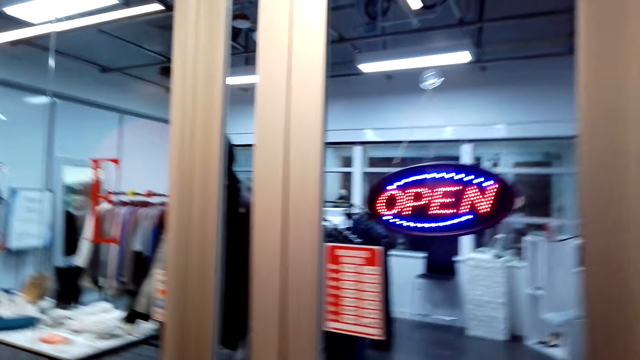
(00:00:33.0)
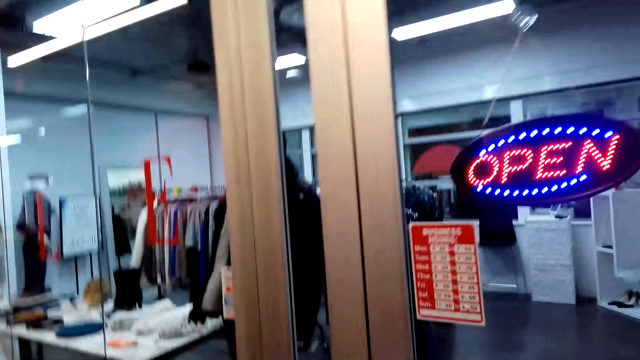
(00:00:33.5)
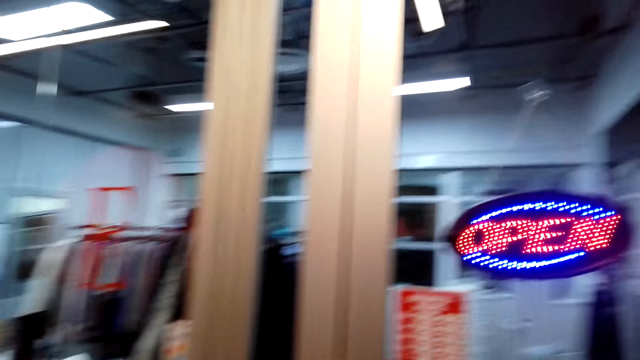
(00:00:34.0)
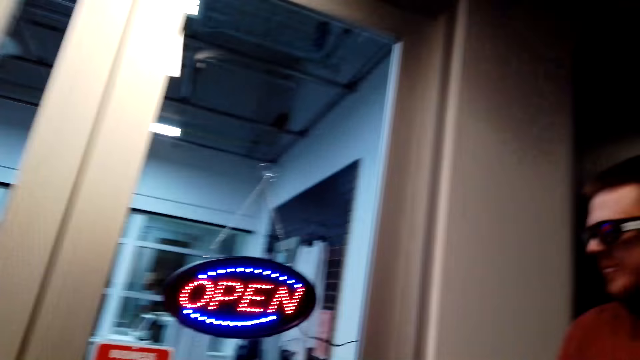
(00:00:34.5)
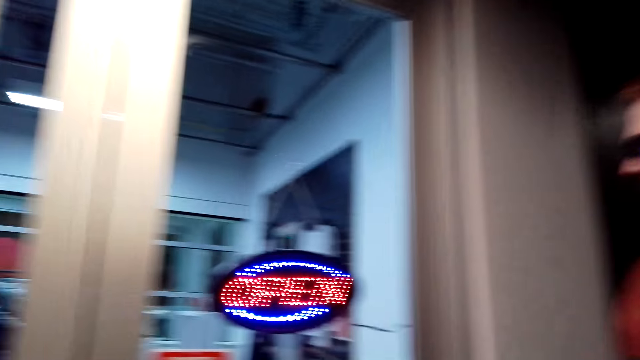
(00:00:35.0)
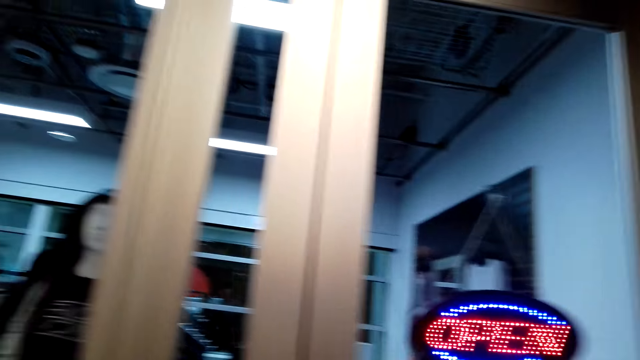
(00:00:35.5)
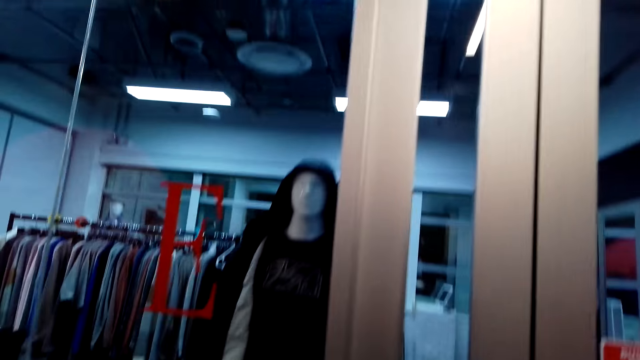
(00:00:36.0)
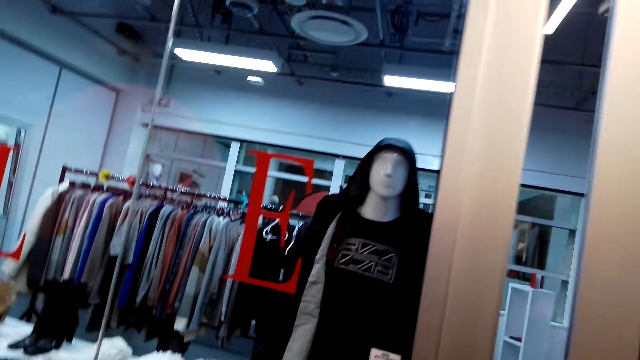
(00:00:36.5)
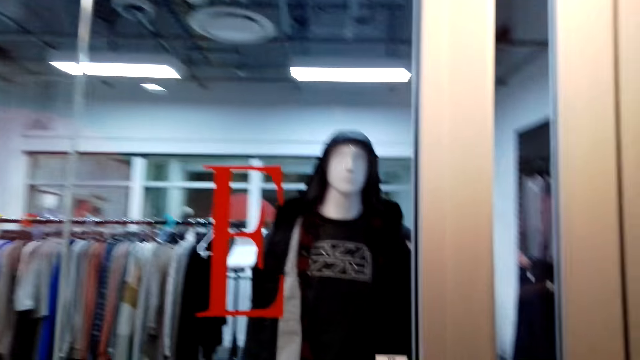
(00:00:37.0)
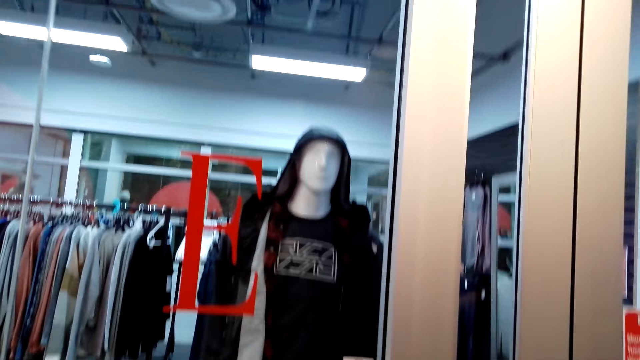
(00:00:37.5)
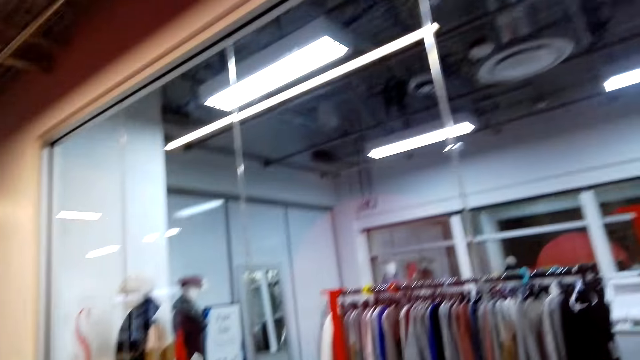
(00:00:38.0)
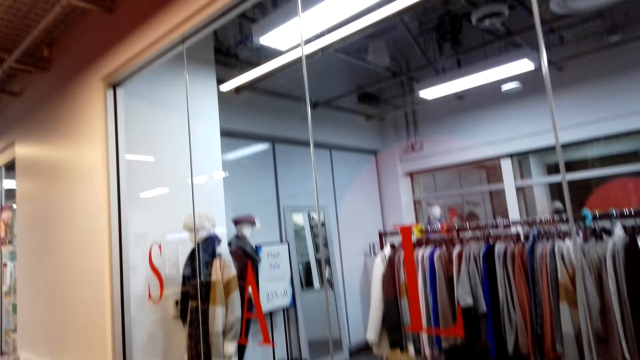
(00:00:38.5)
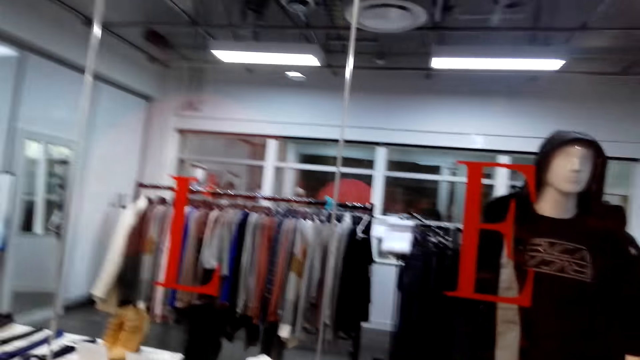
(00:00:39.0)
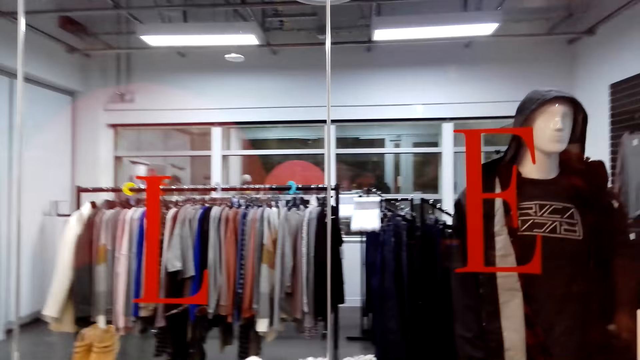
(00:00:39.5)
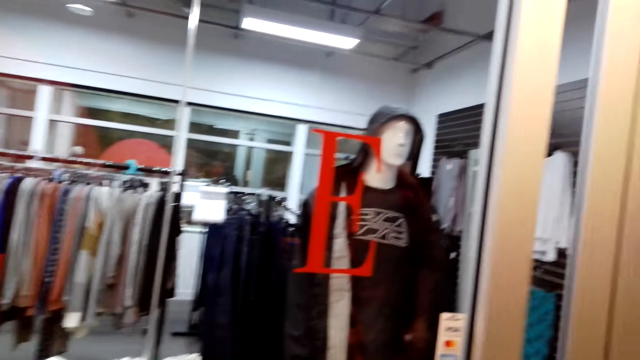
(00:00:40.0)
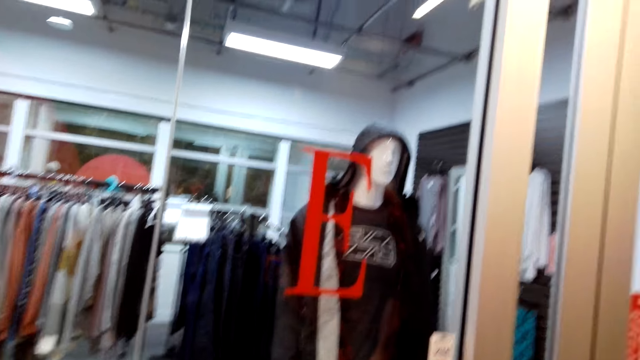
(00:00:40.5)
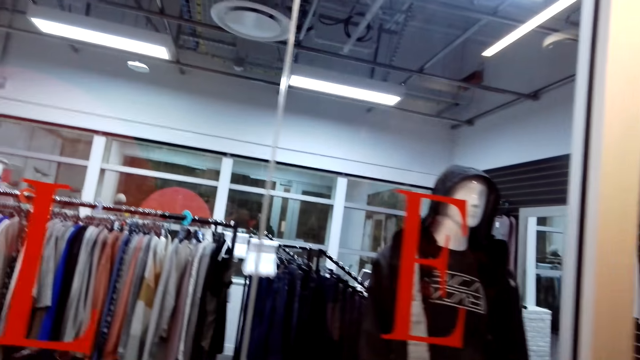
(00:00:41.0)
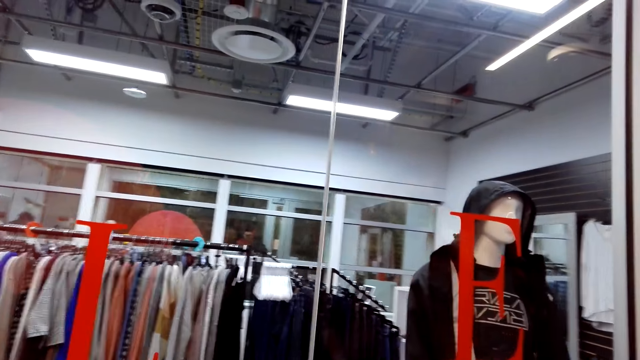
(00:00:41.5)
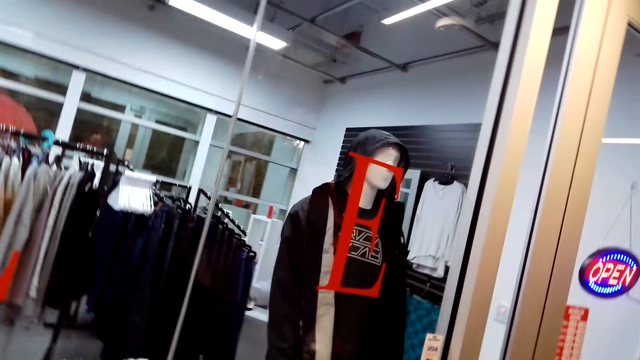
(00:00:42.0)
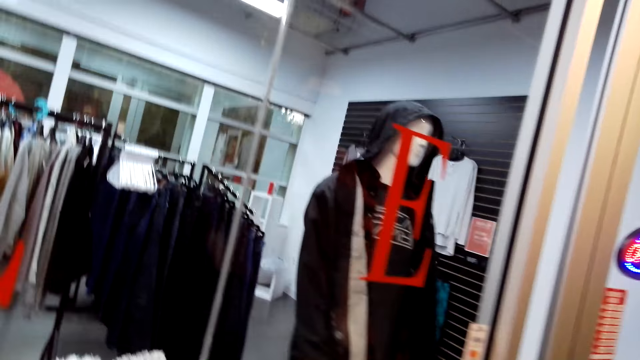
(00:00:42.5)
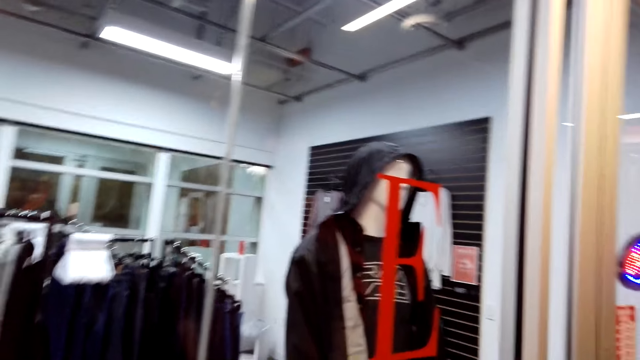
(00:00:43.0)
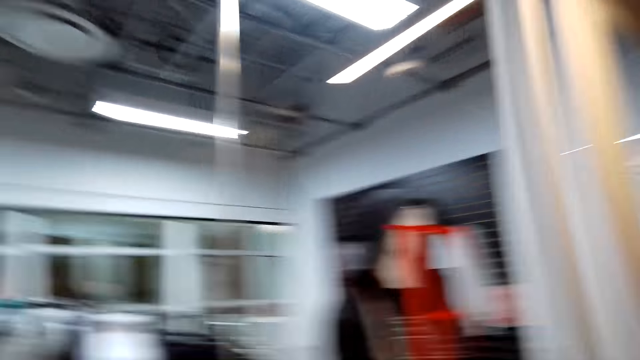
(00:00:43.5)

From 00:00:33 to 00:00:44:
The camera wearer converses with someone. They look around a store.

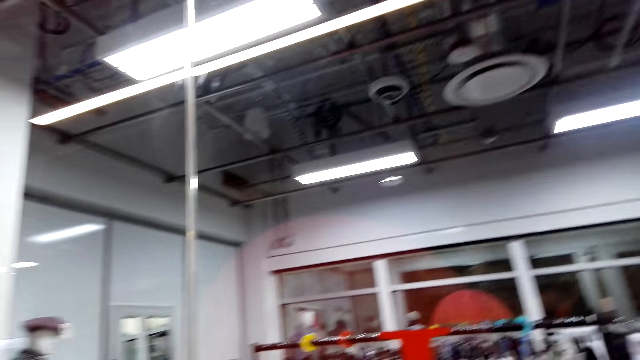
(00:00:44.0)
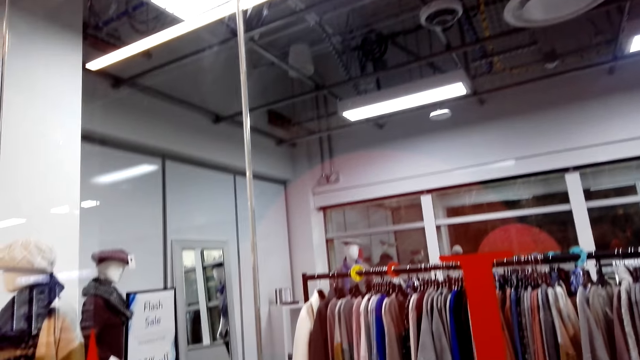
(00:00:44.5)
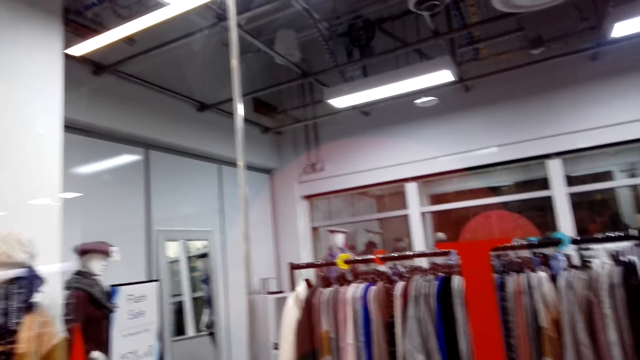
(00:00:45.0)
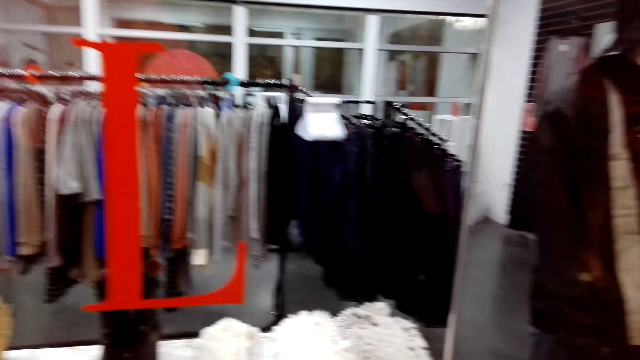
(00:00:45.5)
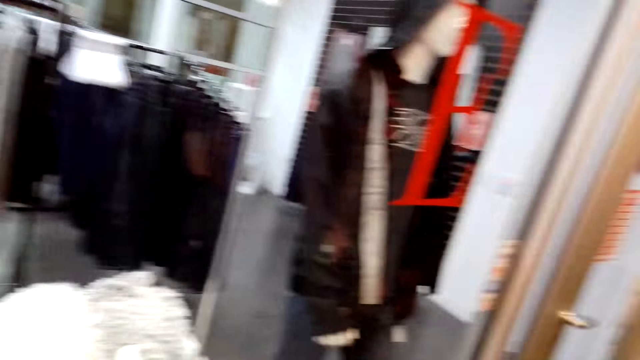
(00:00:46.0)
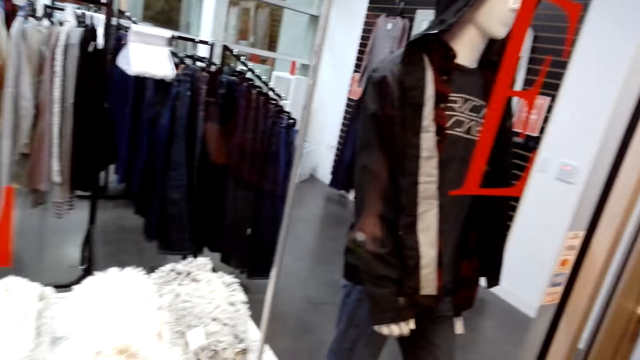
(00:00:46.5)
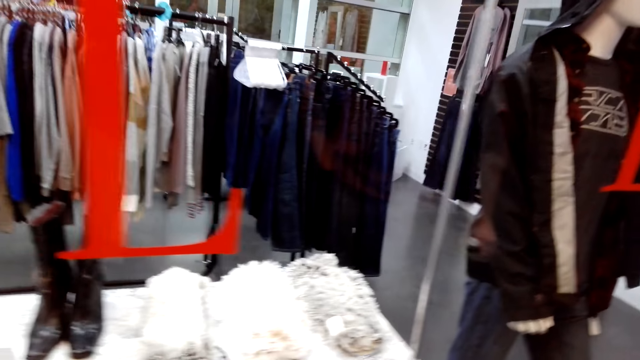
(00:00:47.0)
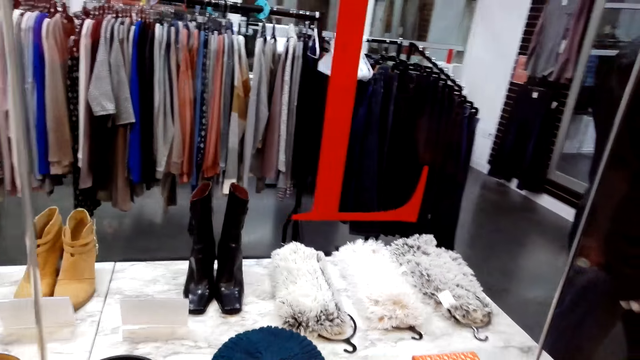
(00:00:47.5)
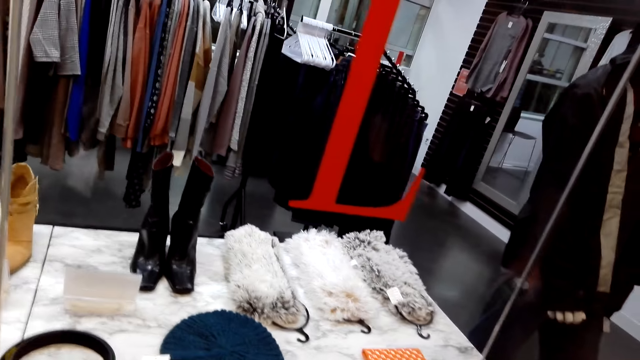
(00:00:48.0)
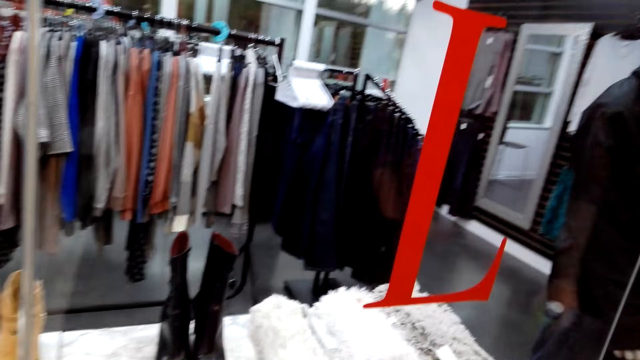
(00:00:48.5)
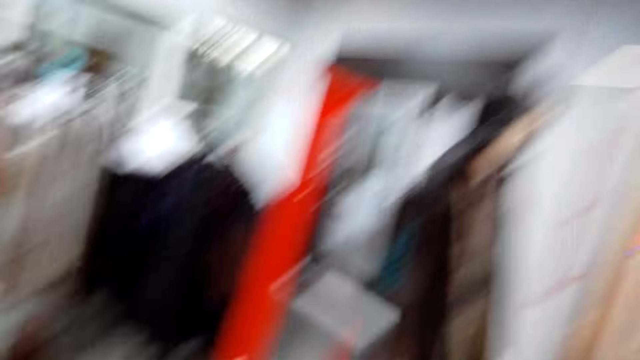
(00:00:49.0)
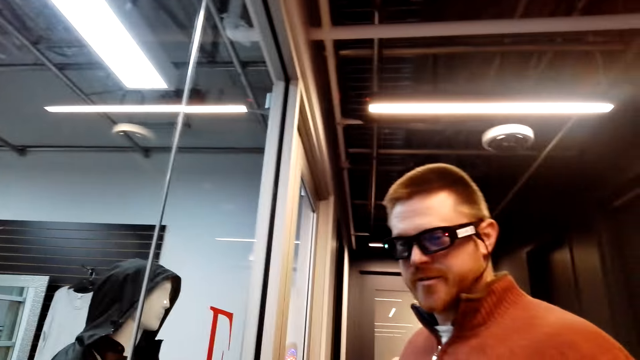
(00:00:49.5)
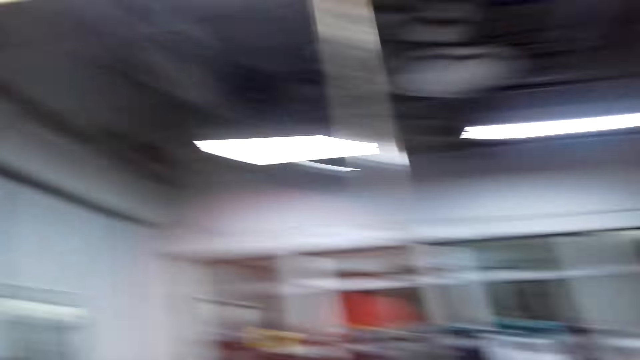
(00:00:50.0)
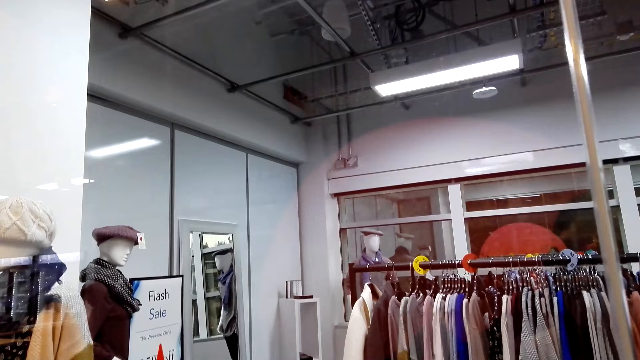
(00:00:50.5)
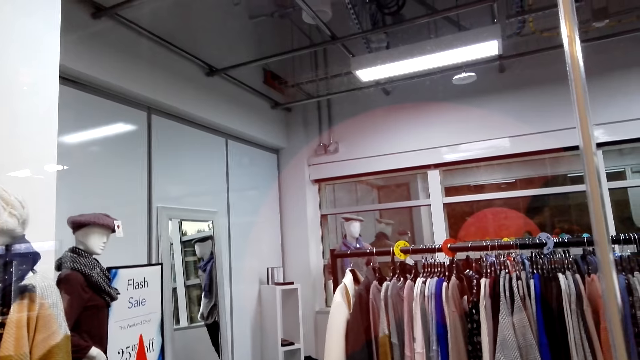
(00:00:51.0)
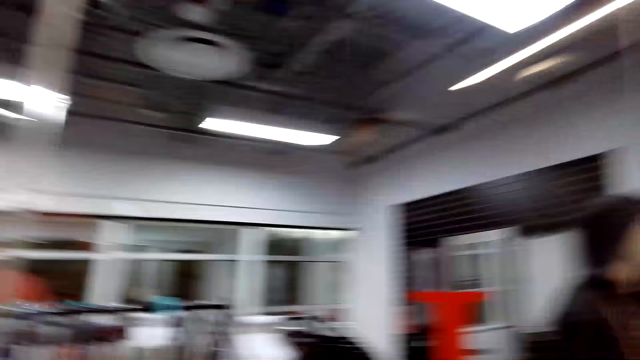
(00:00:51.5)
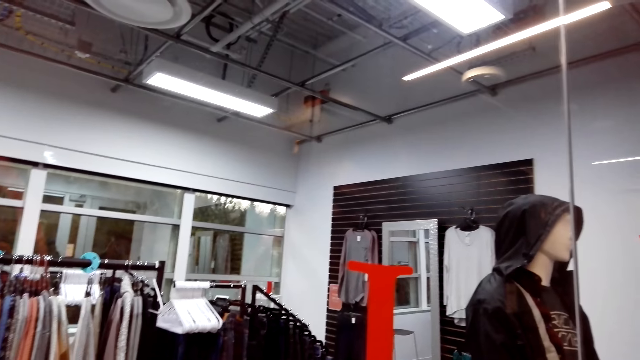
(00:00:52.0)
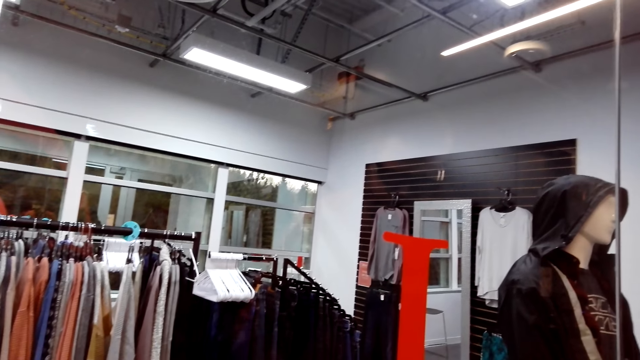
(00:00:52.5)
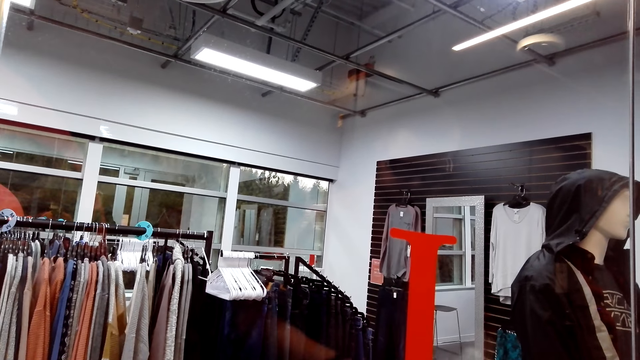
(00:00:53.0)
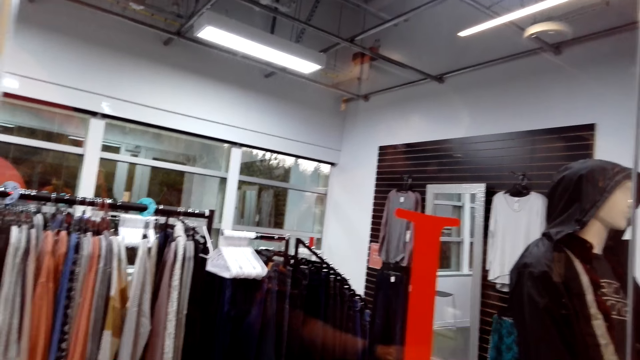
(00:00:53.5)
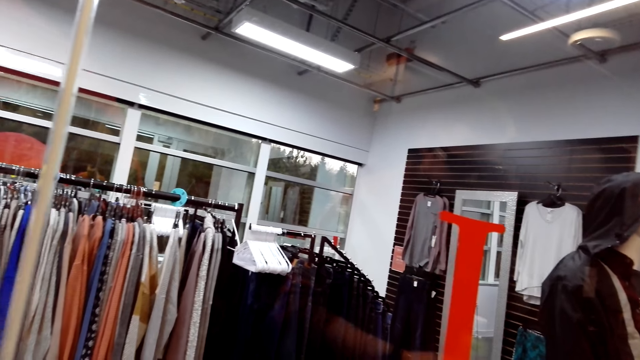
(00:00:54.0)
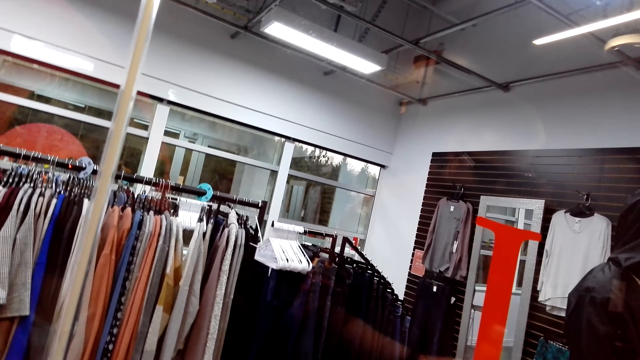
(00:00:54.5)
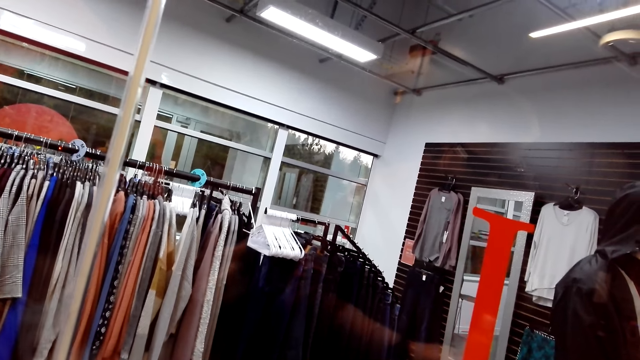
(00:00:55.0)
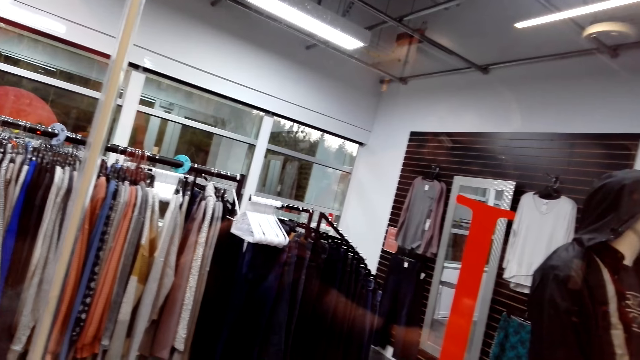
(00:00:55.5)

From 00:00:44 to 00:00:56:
A man stands beside the glass window. The camera wearer looks around a store.
